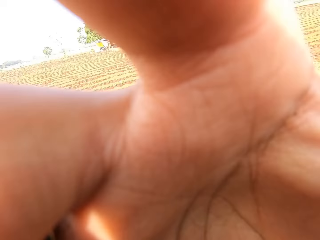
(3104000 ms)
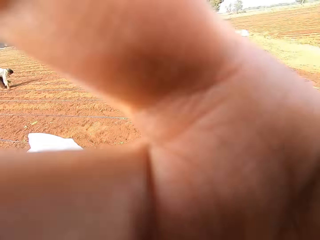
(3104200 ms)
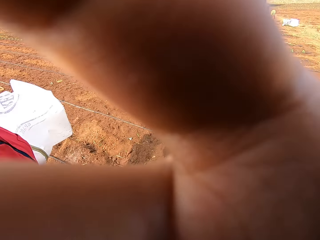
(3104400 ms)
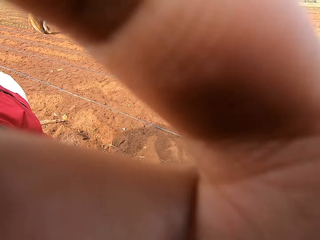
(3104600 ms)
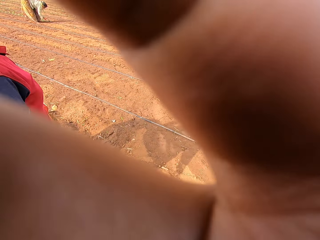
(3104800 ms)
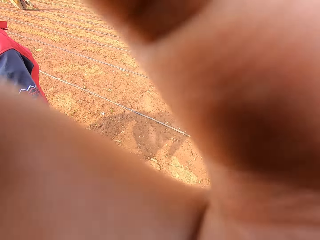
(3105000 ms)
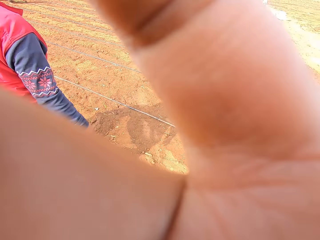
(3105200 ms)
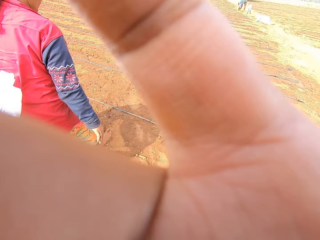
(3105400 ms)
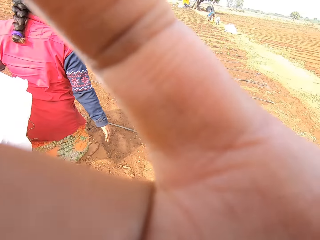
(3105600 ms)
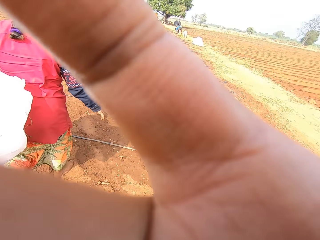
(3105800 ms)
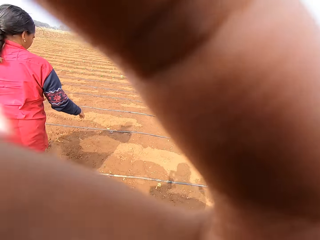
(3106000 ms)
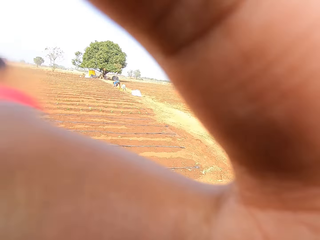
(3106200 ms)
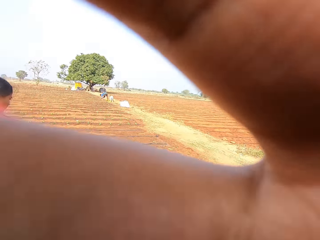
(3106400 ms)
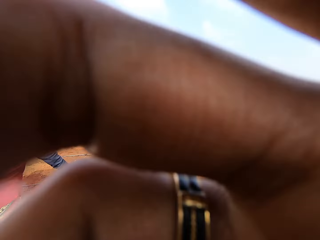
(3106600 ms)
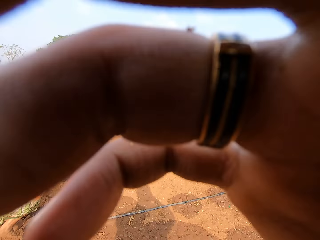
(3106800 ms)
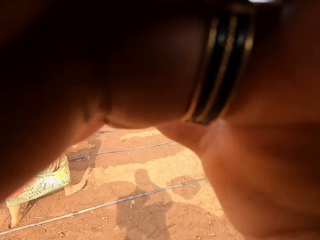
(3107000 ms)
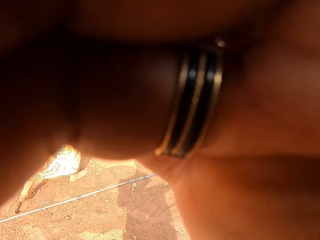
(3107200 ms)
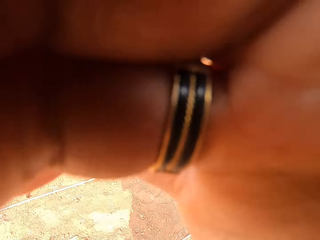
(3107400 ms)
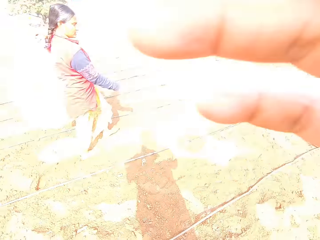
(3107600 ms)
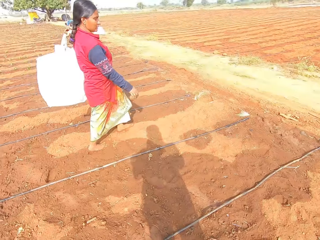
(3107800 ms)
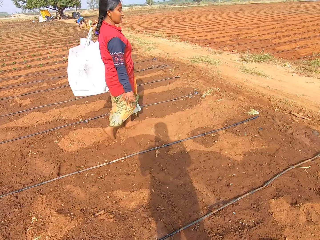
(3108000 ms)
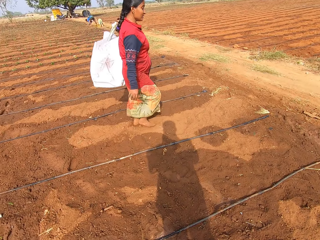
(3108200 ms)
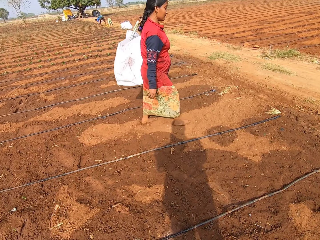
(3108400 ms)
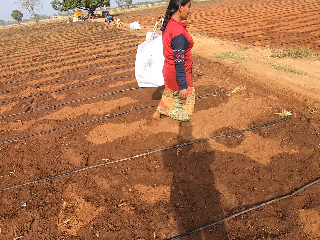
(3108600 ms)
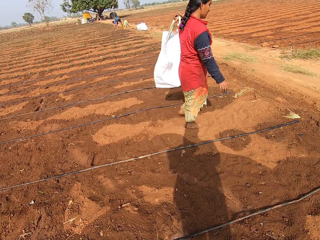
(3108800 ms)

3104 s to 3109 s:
The man interacts with the woman.
